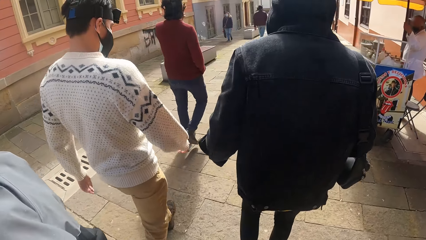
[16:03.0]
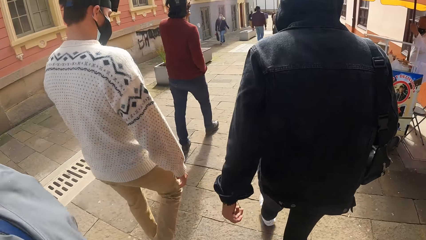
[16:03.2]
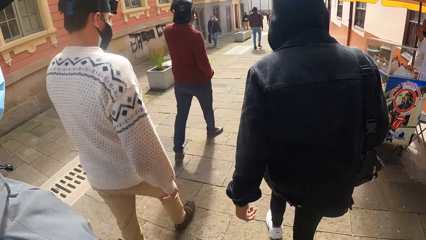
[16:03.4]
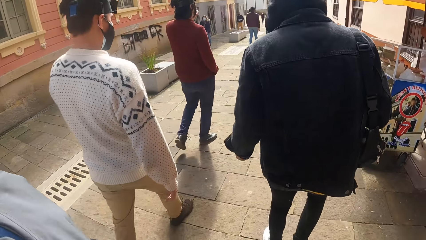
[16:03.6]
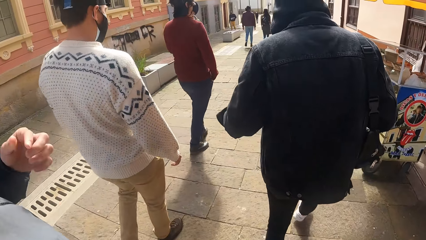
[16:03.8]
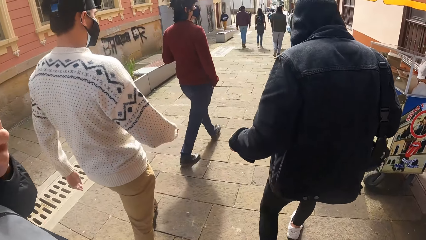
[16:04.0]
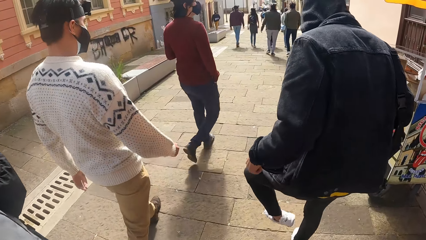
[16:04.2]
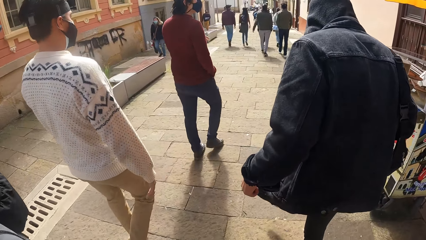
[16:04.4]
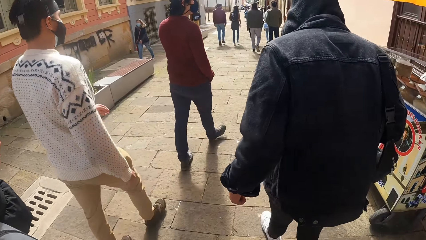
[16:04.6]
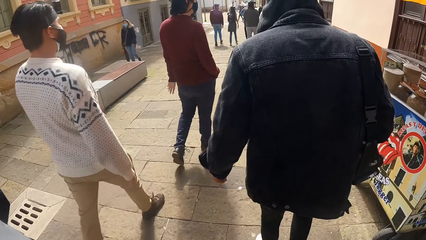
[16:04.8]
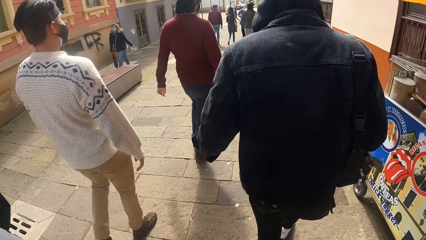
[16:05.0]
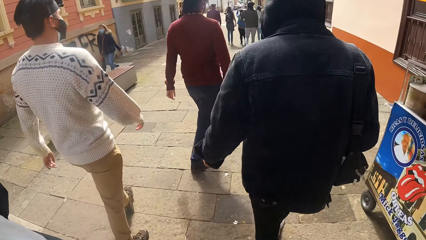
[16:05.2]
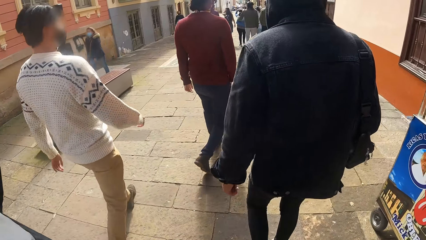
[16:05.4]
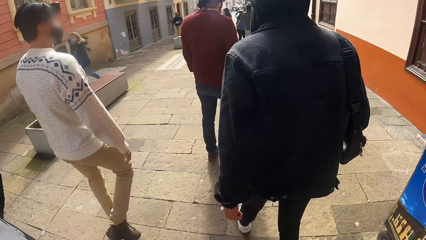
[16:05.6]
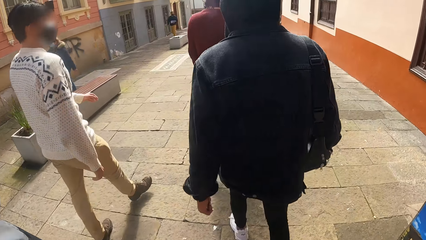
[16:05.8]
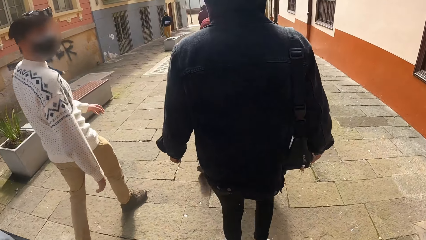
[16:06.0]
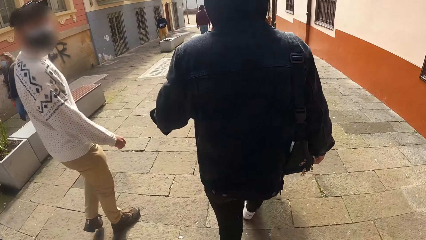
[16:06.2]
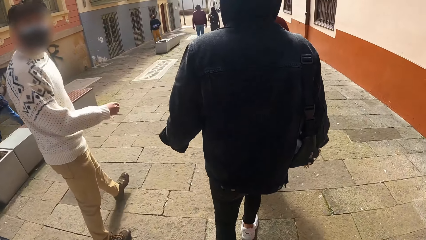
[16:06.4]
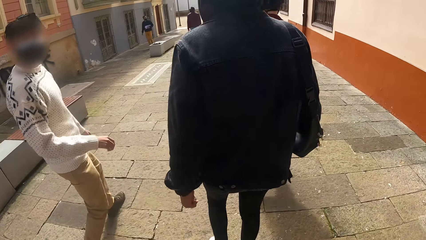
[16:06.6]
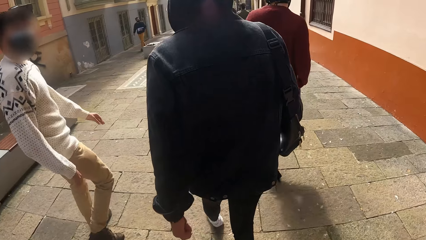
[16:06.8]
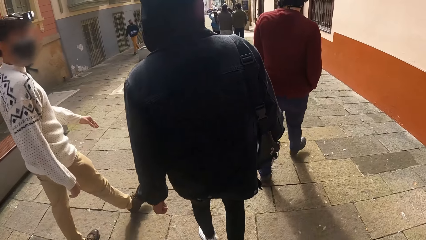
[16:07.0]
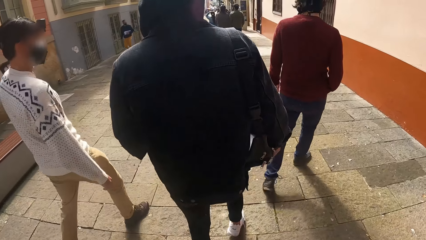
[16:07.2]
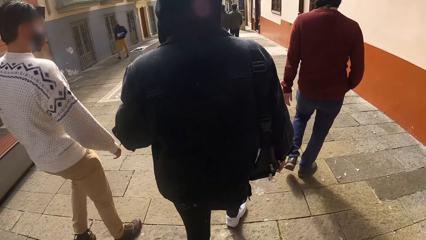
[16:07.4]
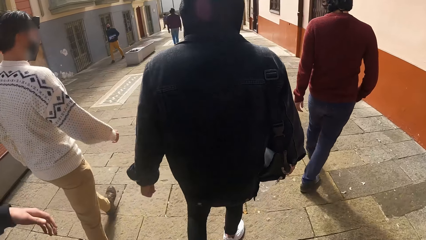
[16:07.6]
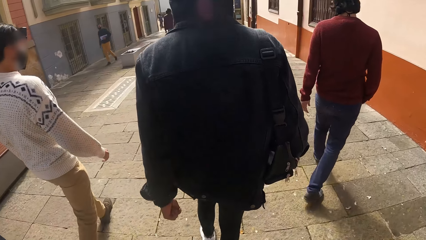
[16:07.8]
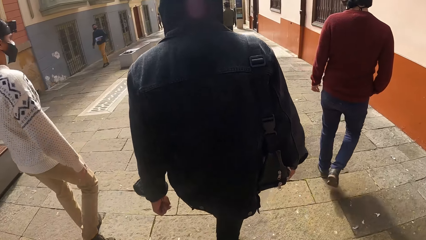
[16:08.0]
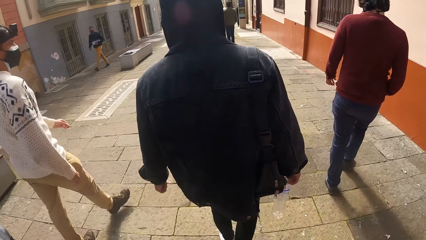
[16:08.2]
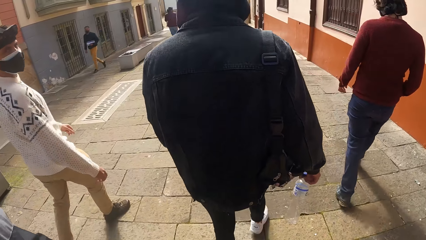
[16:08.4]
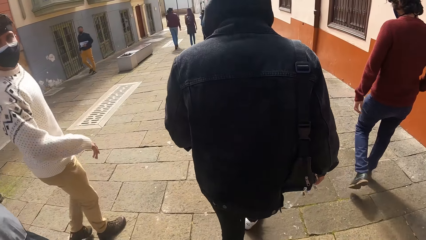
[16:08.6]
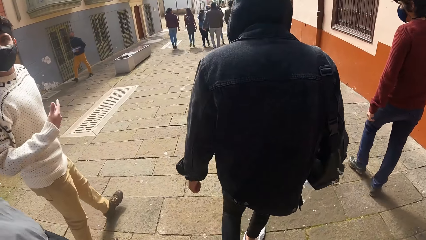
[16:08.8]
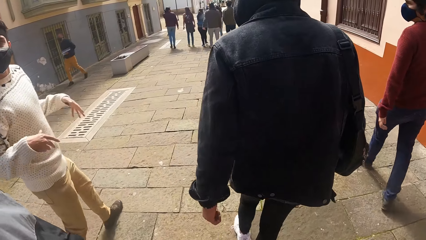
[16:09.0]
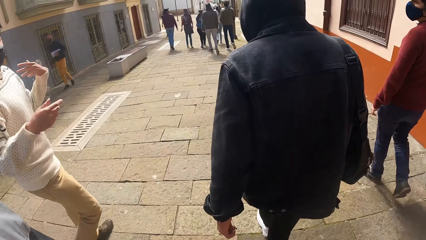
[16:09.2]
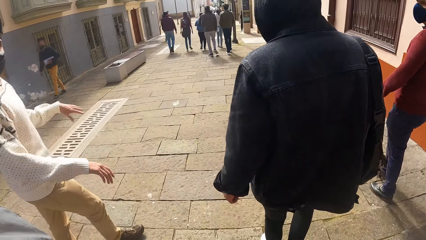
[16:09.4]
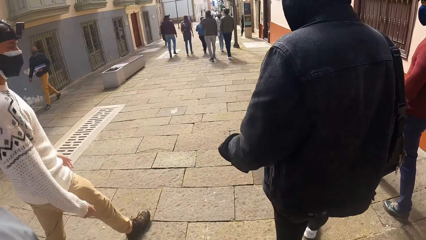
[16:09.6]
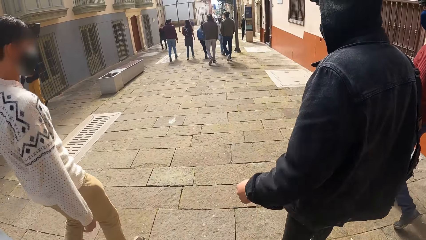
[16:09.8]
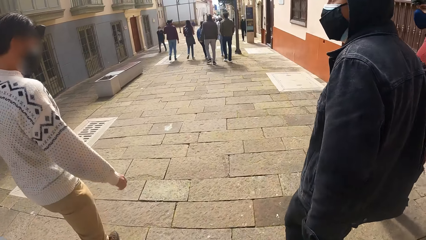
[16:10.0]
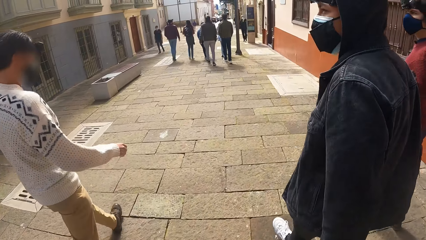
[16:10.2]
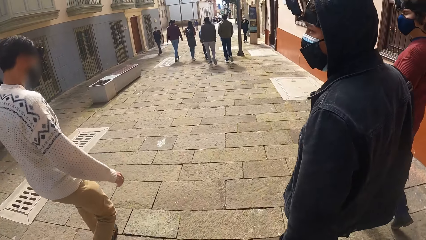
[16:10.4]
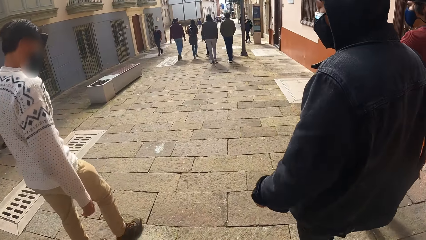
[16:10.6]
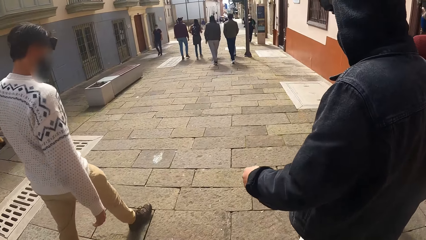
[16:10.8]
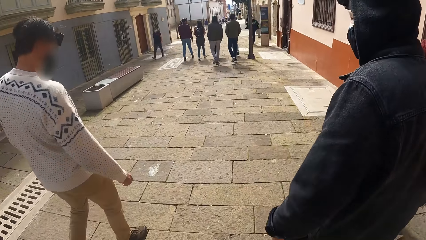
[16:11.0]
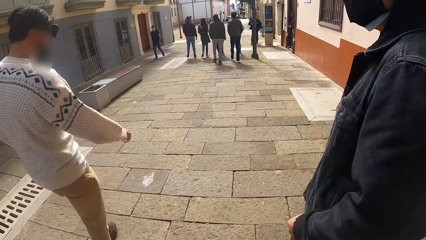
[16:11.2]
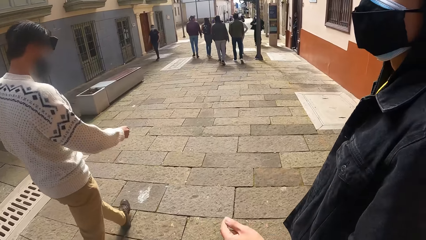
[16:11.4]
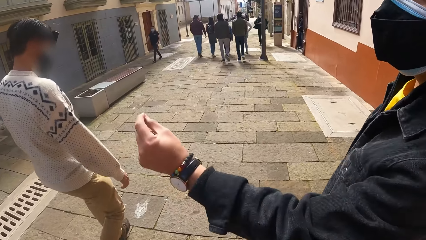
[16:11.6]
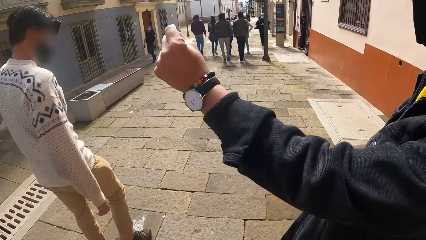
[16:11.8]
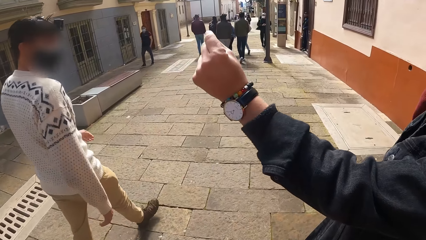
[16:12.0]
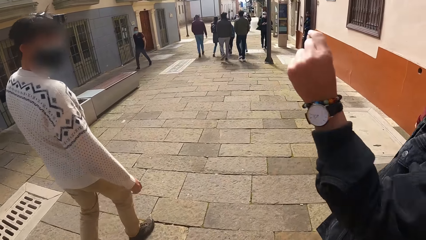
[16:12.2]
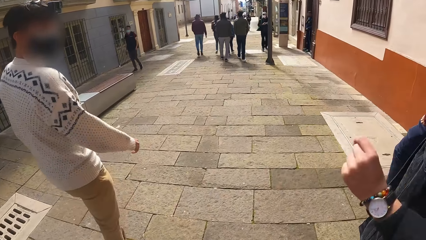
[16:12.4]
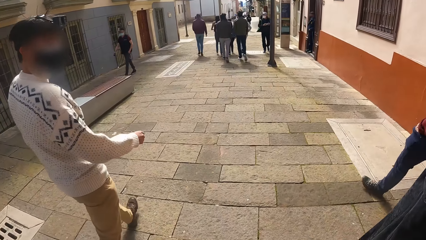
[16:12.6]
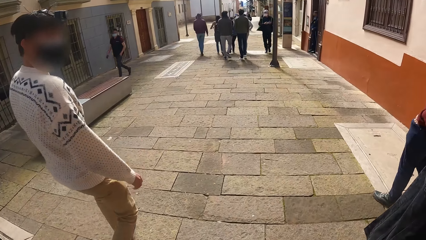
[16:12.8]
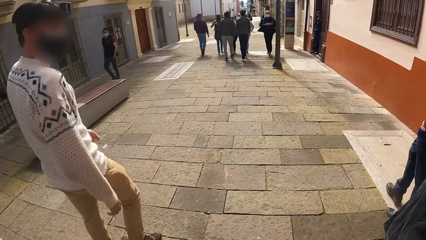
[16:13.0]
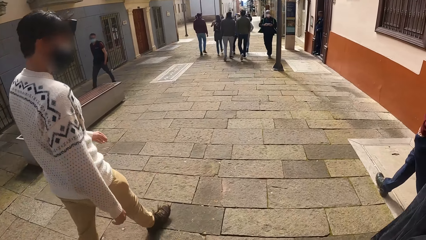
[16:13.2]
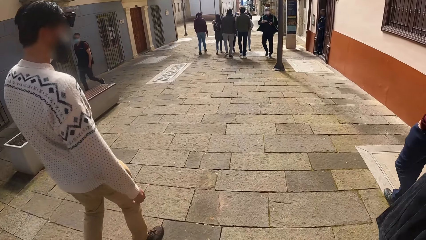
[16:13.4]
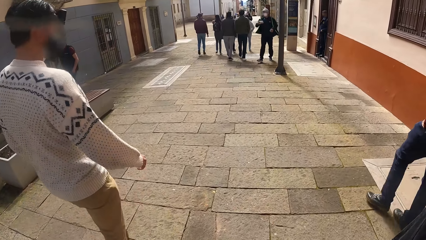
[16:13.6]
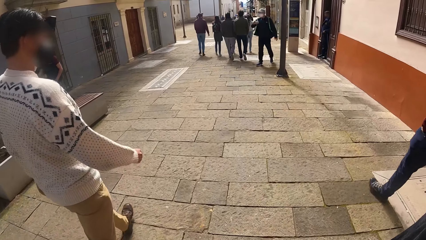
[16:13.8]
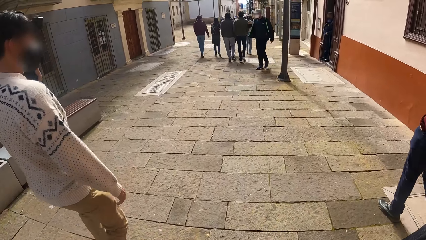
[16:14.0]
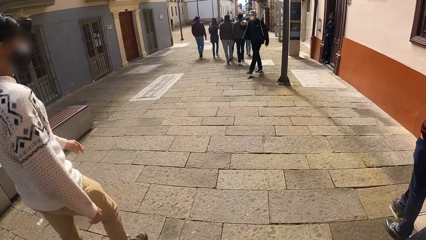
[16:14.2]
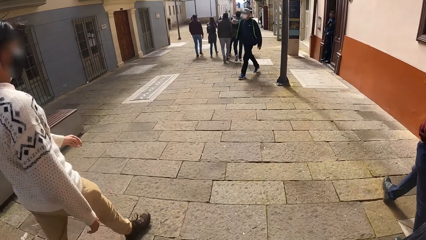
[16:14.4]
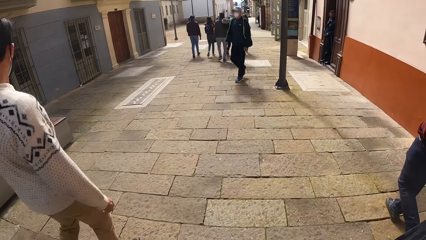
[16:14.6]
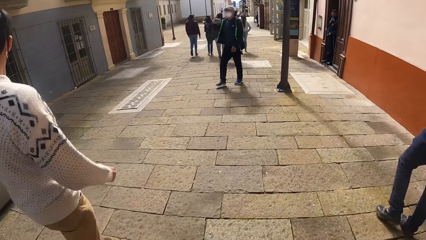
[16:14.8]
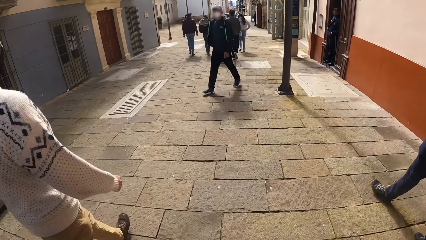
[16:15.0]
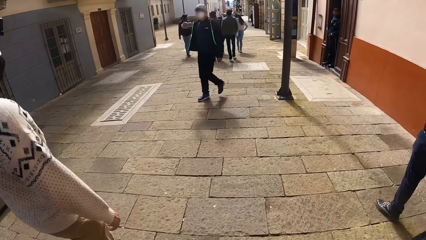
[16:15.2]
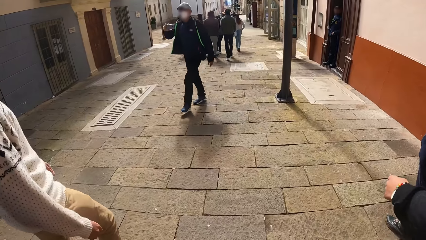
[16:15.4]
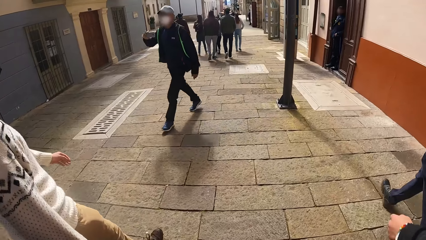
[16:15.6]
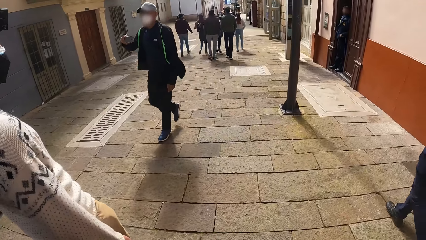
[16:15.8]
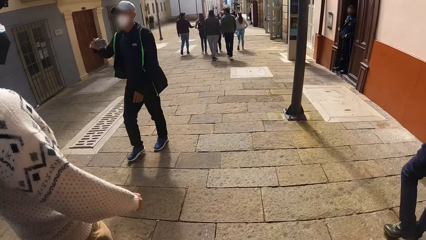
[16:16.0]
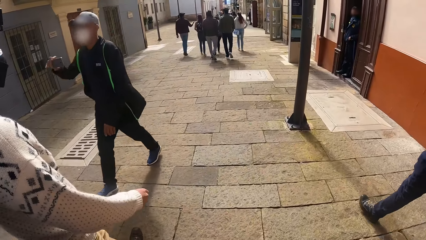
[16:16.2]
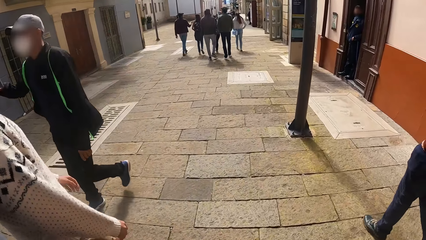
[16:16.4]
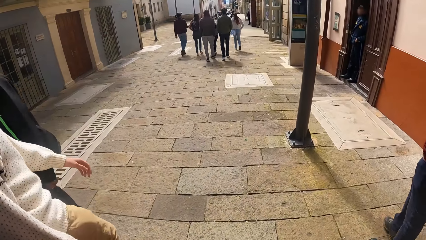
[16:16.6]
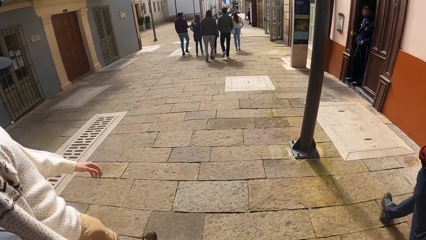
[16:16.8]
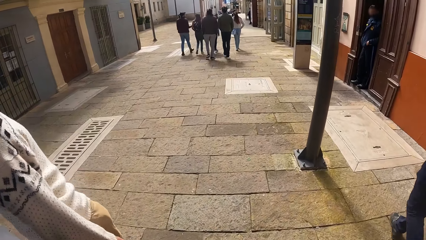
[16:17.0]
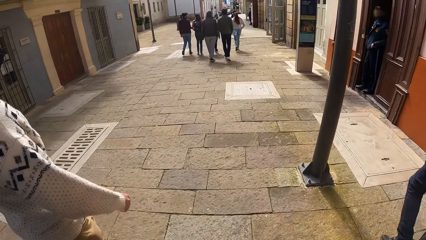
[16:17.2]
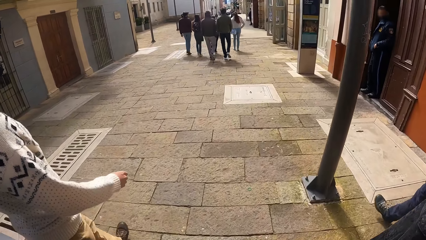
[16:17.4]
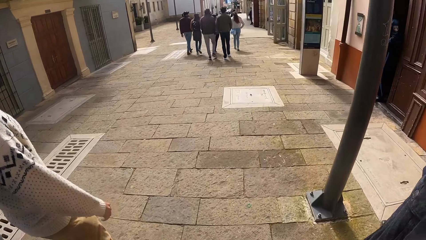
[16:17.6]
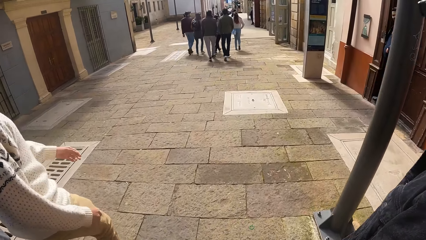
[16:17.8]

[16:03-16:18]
The man puts his hand up and puts his hand down.
